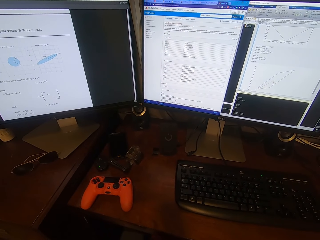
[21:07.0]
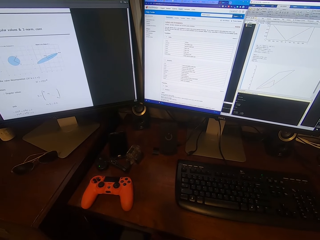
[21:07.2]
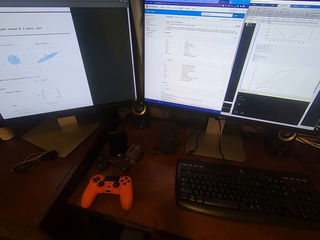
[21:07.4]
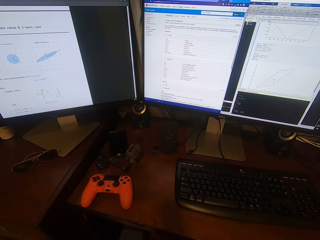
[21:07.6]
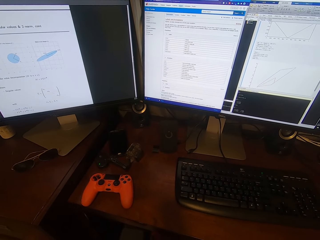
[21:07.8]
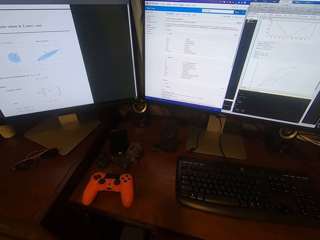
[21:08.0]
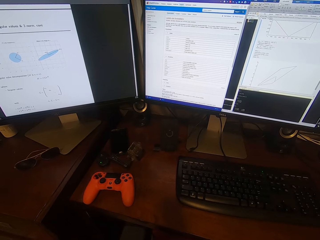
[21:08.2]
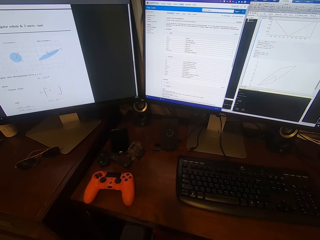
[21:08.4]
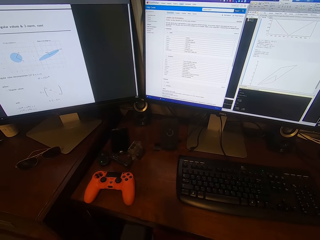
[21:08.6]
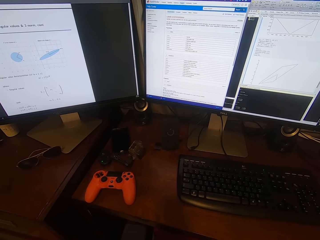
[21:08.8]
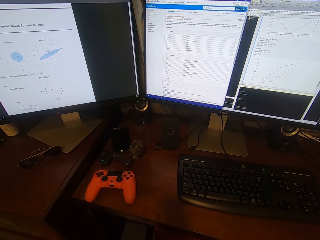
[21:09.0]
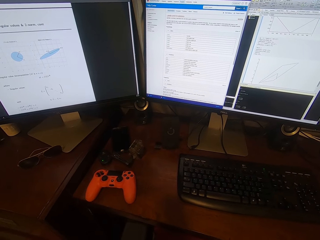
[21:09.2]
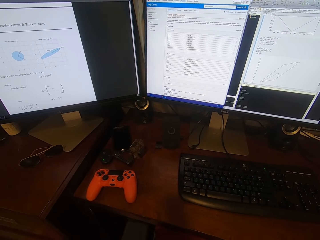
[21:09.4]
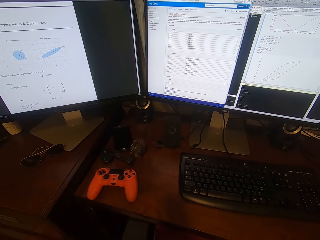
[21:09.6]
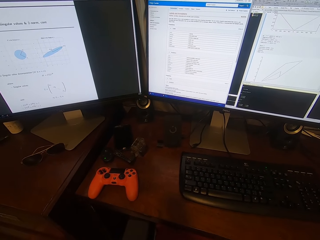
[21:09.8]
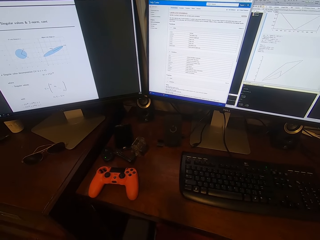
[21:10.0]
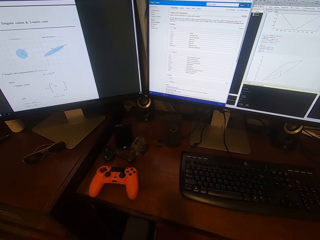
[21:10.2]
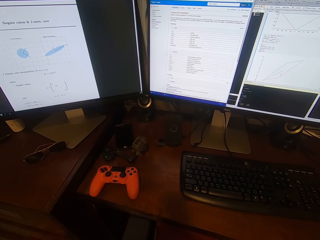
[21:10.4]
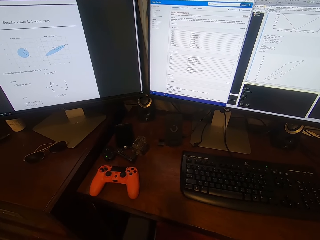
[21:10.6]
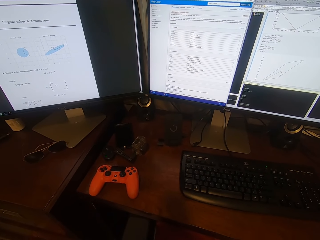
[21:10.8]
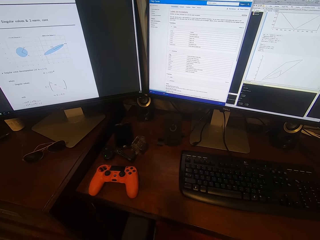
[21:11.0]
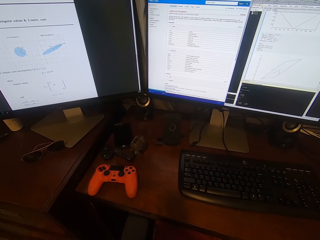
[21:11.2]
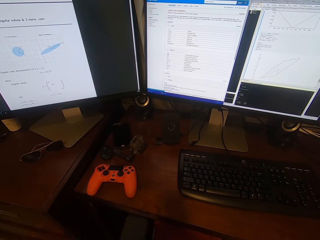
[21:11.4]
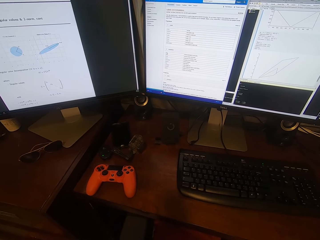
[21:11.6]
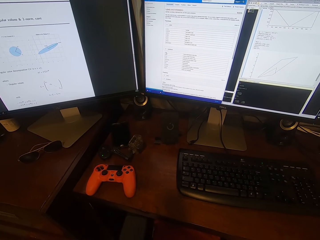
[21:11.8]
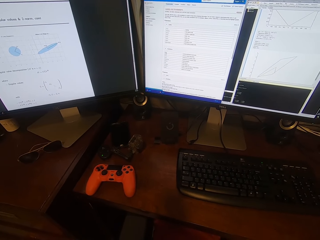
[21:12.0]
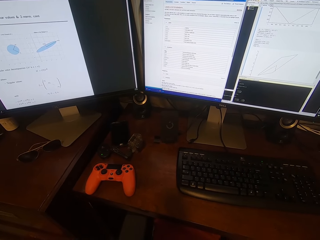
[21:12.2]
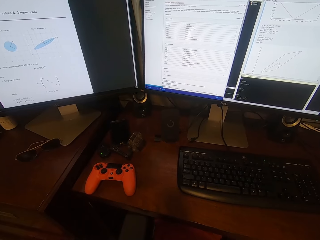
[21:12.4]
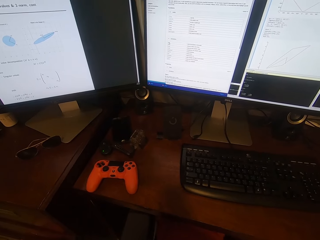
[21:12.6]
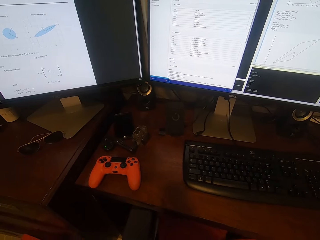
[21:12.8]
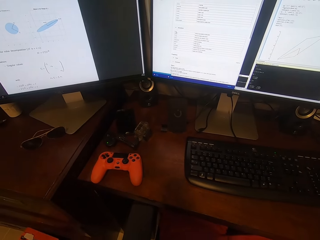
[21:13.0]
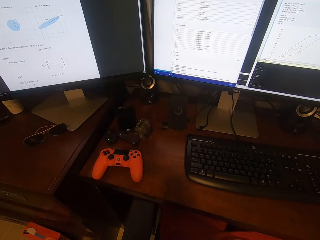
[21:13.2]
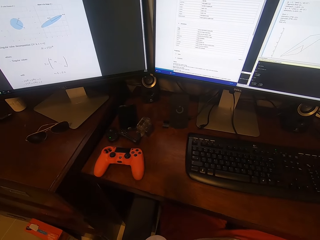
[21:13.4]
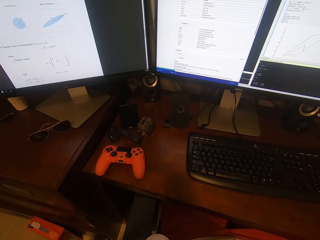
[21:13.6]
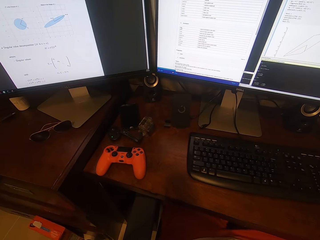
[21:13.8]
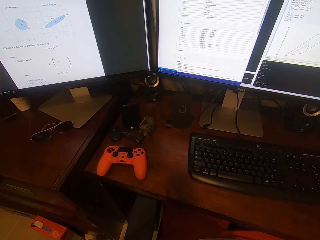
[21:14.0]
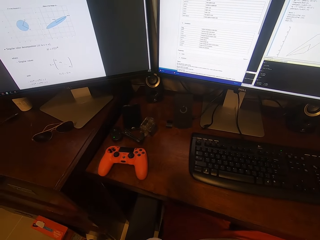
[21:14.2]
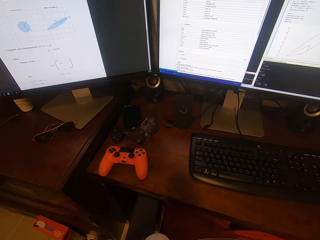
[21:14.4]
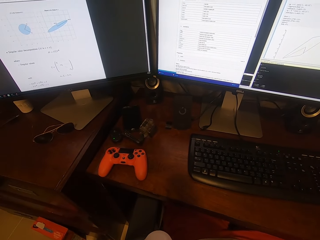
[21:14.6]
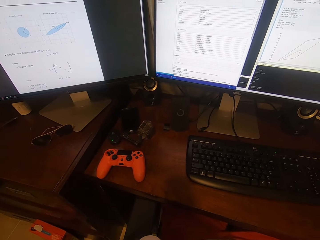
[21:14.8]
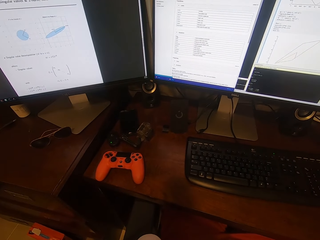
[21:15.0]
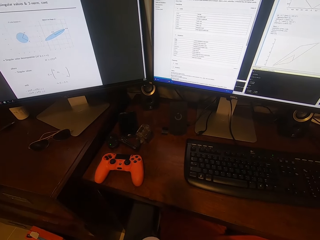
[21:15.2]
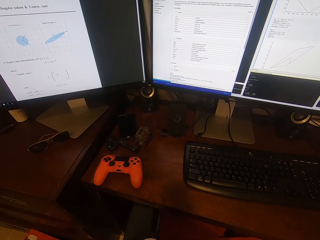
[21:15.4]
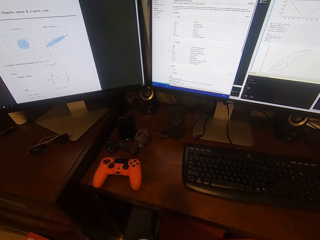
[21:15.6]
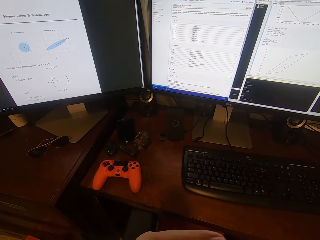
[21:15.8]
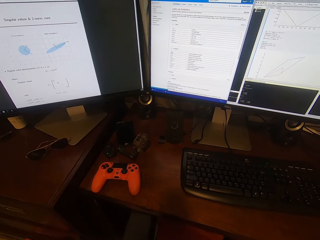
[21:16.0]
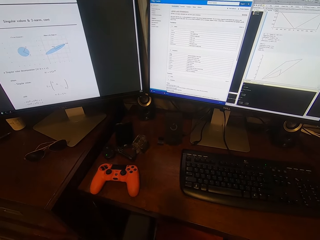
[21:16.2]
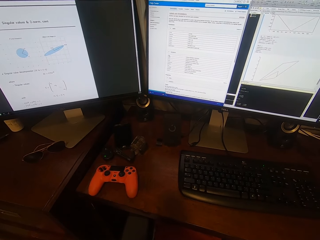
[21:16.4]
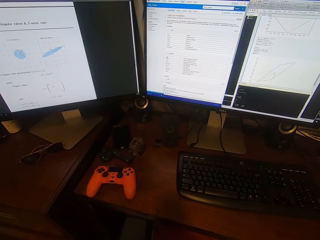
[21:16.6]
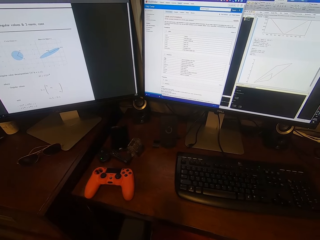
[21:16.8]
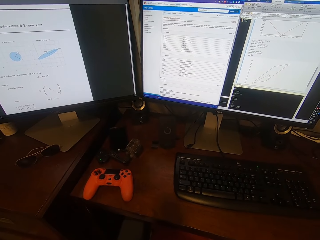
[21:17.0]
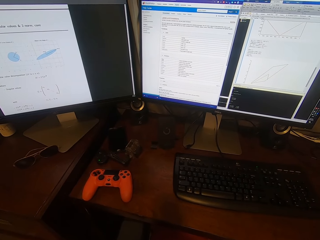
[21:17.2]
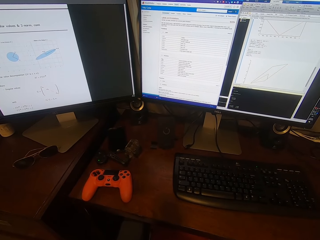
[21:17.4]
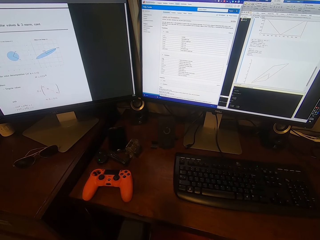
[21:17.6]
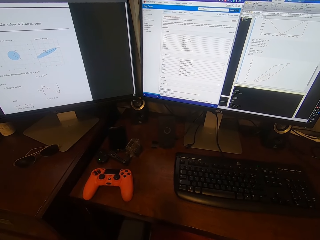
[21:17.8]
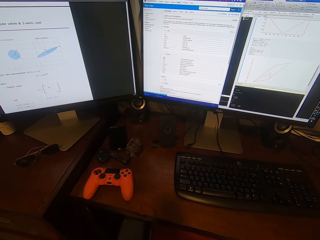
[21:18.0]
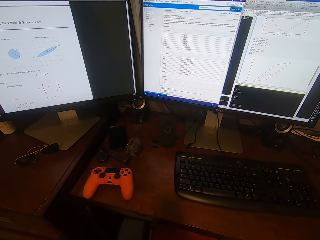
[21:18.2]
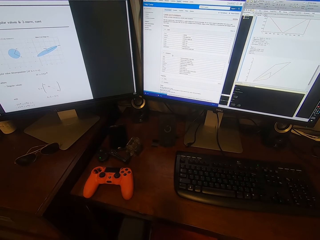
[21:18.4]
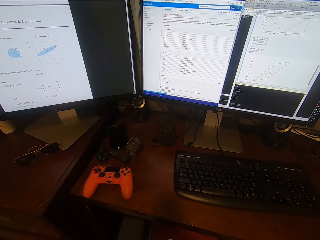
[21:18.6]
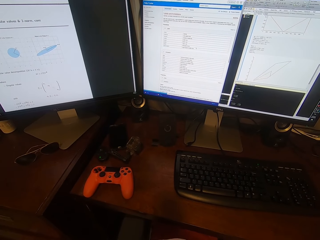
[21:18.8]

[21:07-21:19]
The camera wearer looks around.

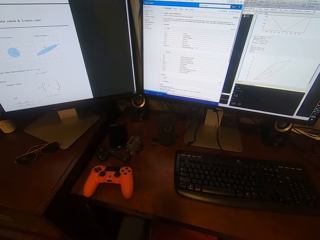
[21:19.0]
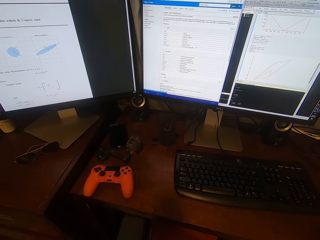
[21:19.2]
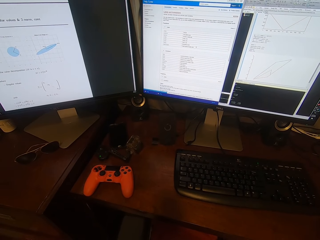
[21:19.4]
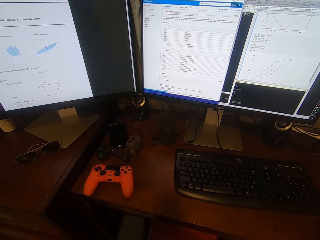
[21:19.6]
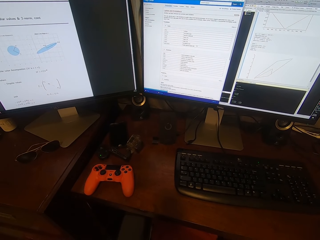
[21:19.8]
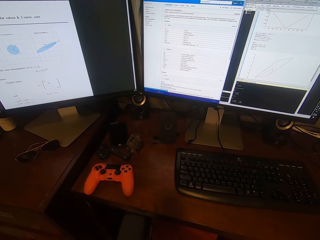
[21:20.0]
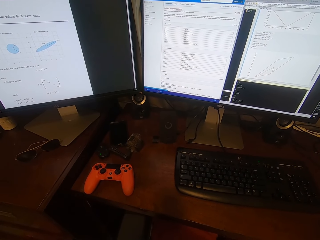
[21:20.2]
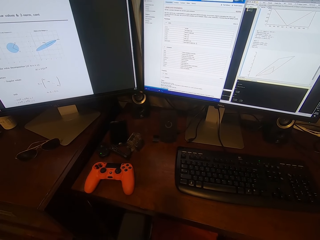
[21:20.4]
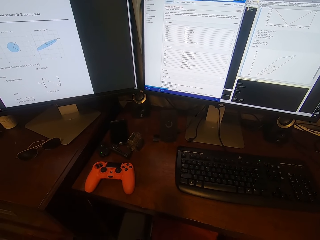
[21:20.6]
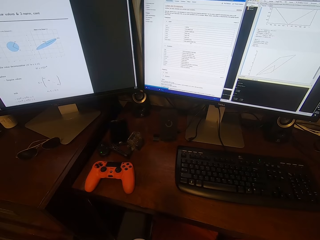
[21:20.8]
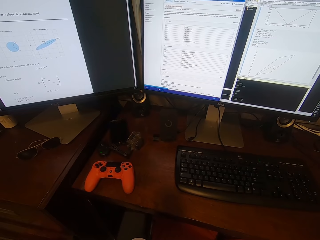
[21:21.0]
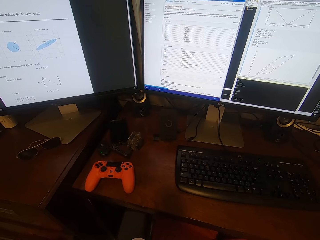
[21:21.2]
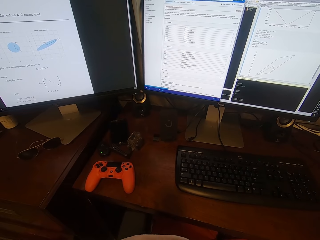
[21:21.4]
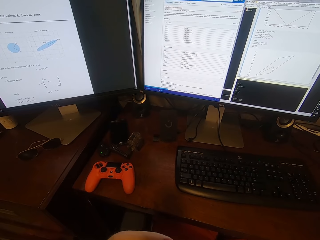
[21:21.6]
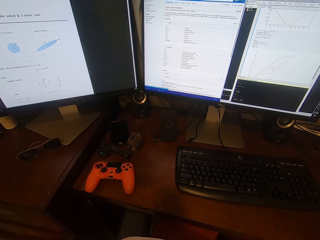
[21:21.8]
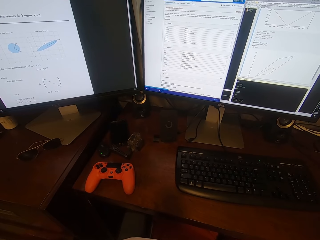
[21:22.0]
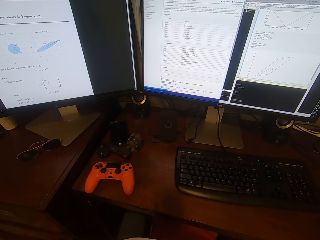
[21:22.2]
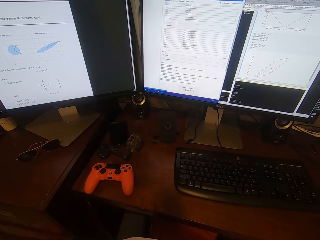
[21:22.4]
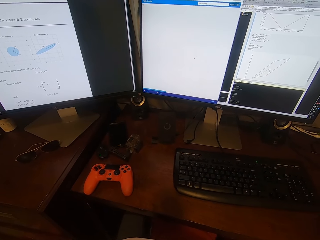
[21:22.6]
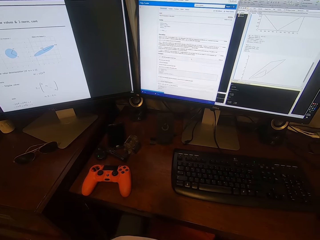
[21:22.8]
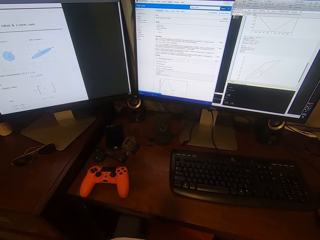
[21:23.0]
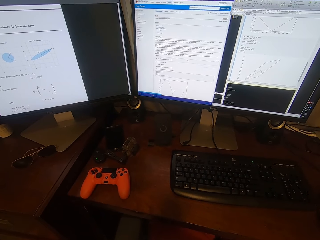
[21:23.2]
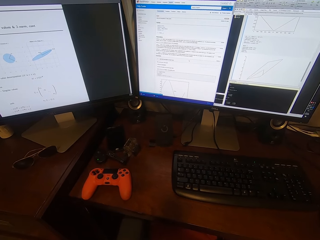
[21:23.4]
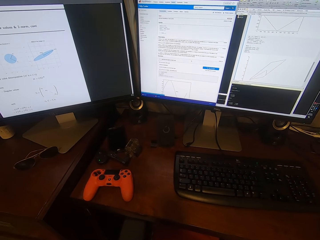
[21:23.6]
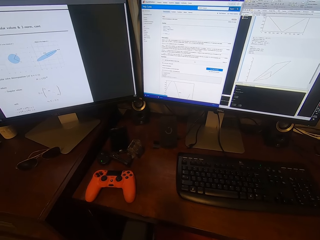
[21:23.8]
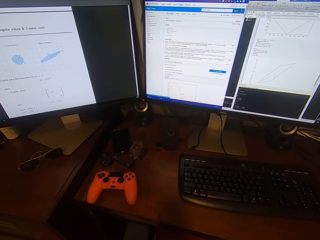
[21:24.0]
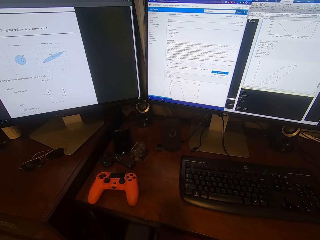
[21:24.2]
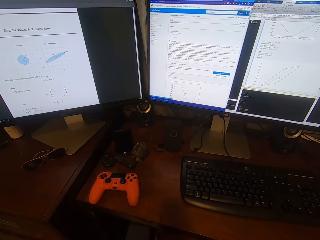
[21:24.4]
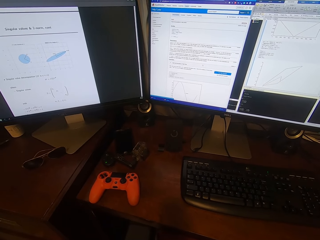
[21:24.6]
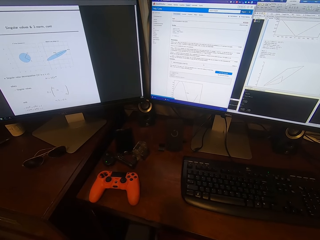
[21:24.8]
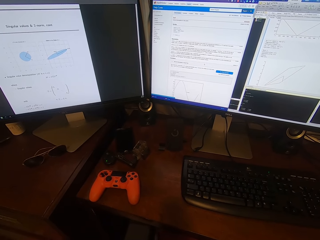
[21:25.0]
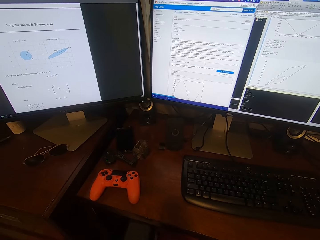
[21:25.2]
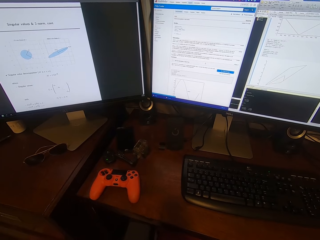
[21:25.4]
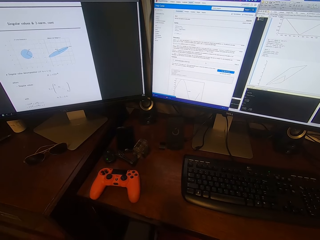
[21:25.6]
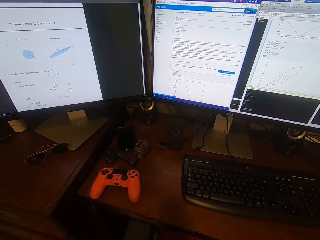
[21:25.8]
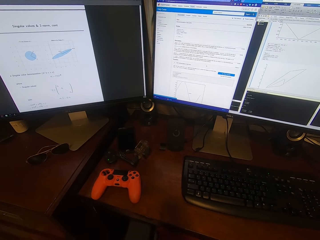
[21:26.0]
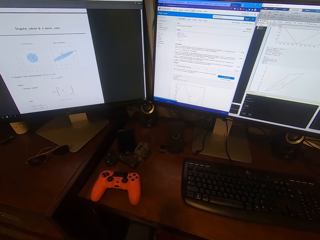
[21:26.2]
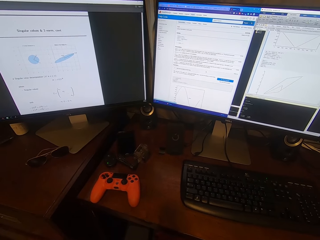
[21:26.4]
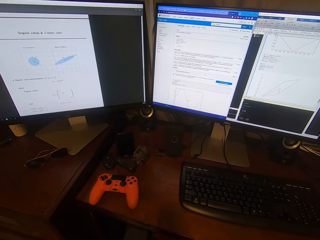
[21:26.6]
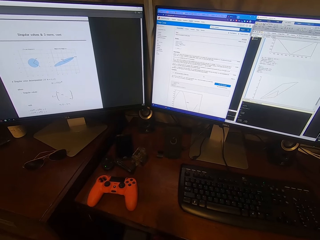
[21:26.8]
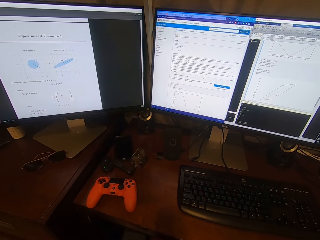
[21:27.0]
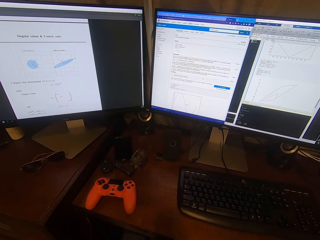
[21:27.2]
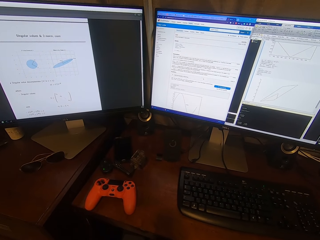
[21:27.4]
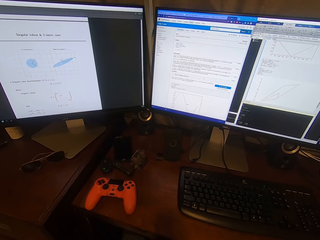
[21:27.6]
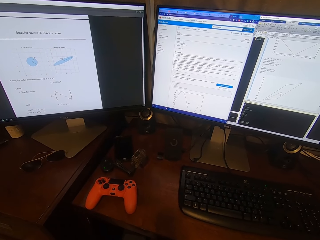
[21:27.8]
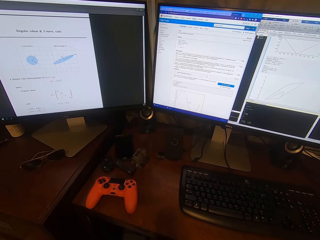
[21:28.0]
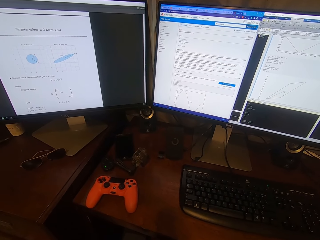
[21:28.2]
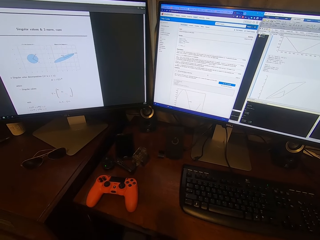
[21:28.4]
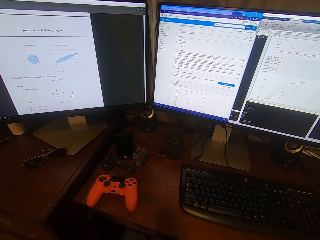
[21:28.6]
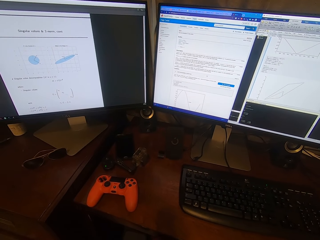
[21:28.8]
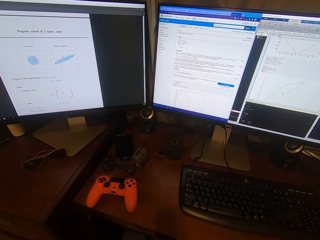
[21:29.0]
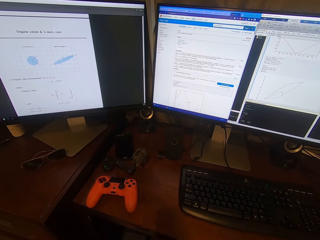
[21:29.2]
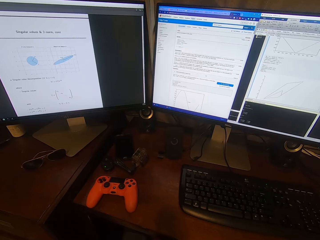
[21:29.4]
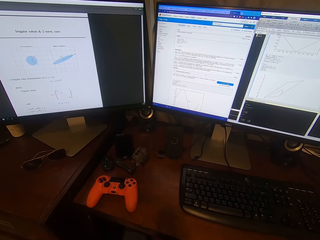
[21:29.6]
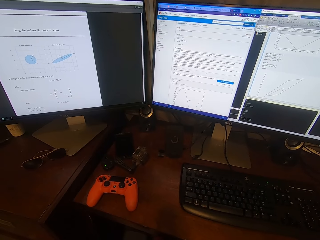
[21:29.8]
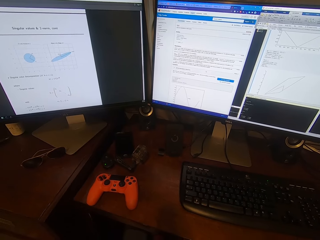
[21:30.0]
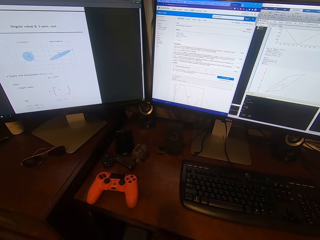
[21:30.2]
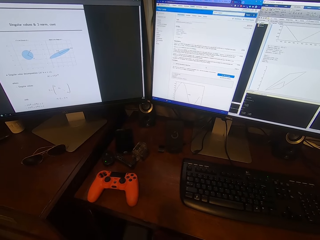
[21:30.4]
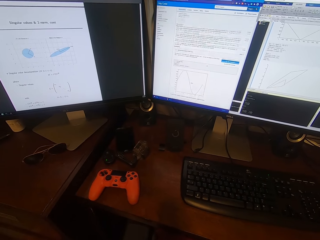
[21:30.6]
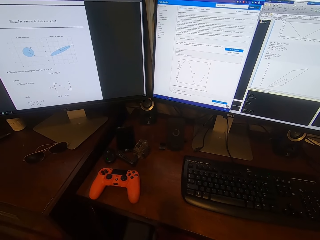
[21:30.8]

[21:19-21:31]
The camera wearer operates the computer. They click on the mouse. They stare at the computer. They look around.
